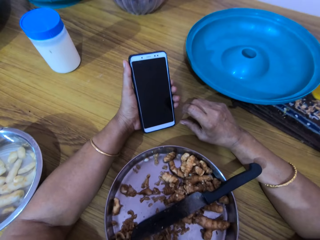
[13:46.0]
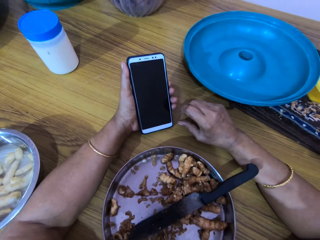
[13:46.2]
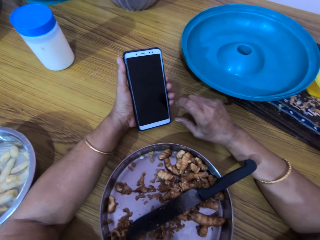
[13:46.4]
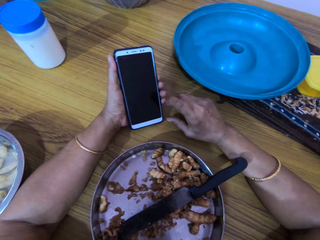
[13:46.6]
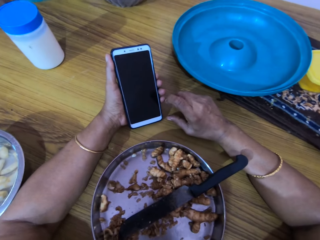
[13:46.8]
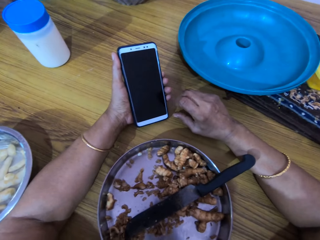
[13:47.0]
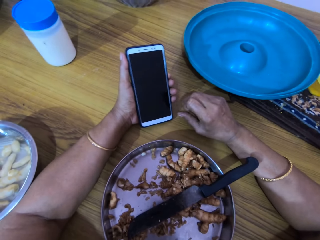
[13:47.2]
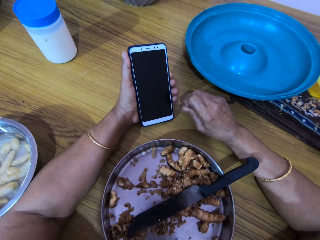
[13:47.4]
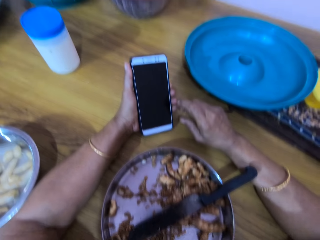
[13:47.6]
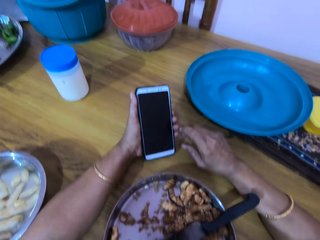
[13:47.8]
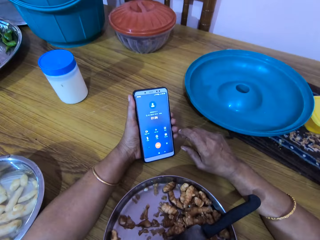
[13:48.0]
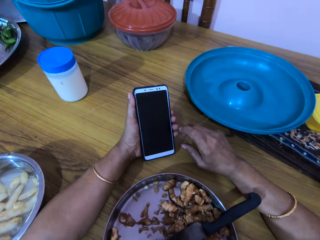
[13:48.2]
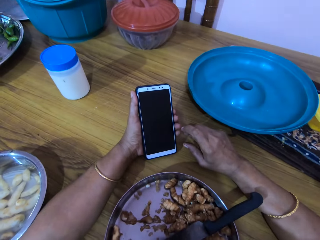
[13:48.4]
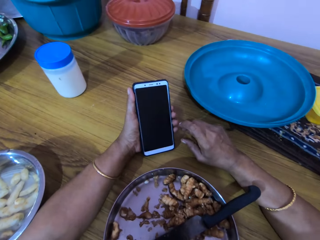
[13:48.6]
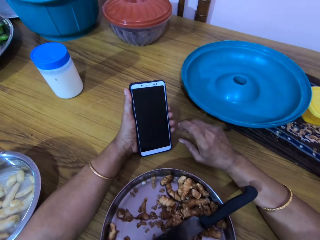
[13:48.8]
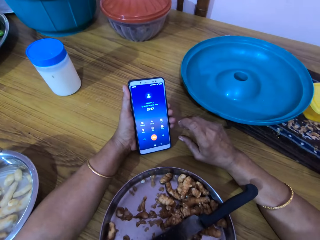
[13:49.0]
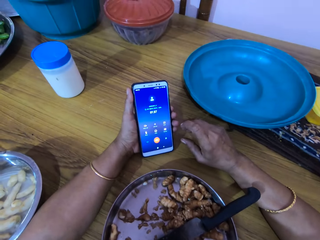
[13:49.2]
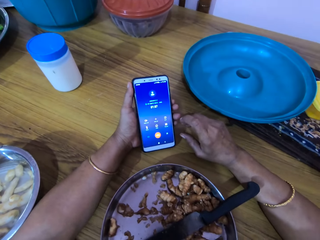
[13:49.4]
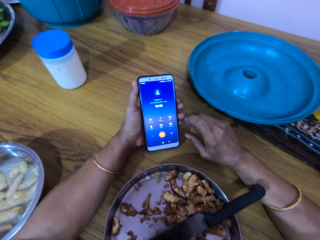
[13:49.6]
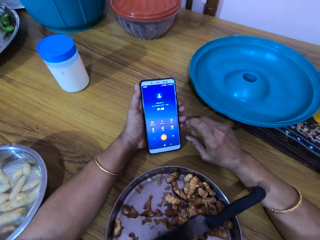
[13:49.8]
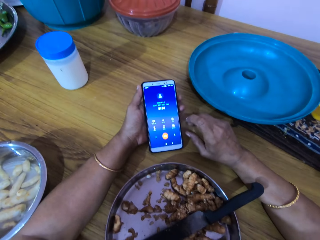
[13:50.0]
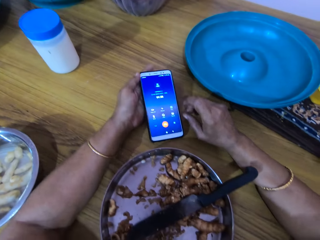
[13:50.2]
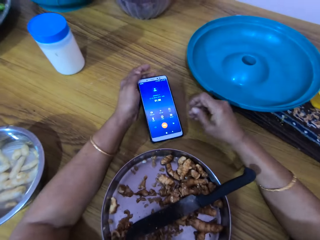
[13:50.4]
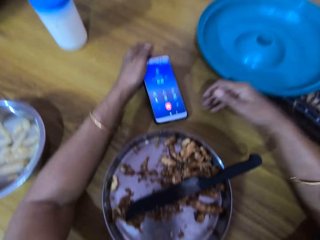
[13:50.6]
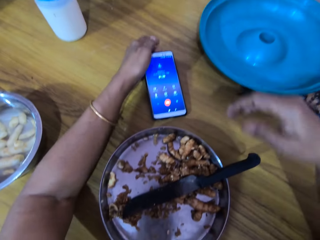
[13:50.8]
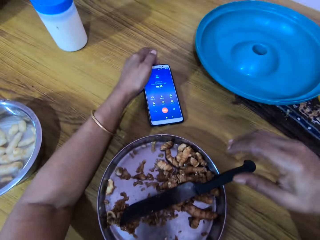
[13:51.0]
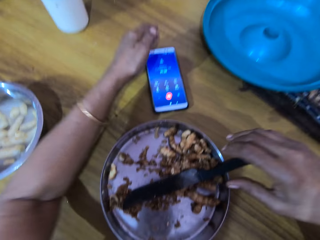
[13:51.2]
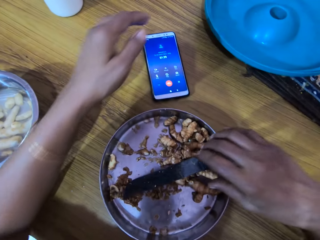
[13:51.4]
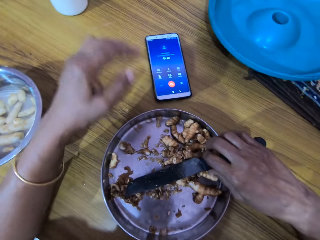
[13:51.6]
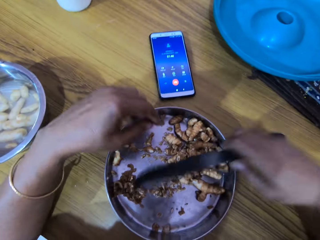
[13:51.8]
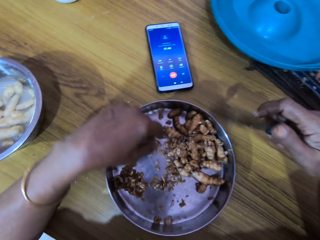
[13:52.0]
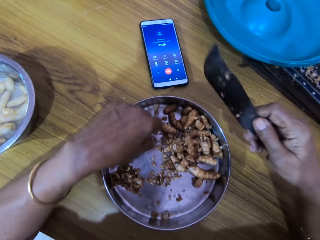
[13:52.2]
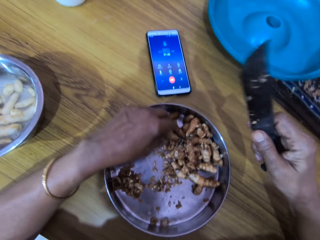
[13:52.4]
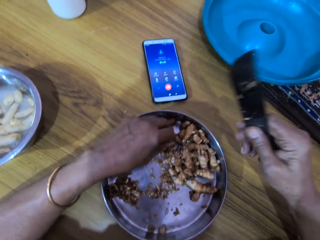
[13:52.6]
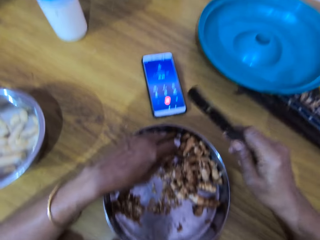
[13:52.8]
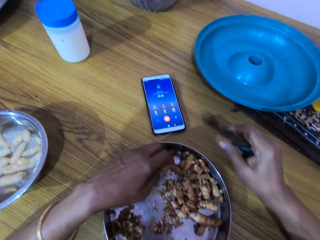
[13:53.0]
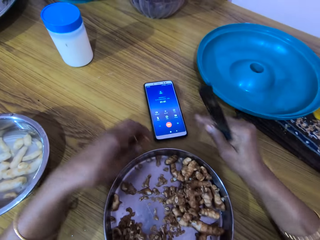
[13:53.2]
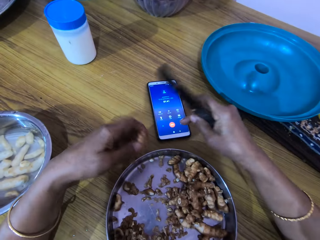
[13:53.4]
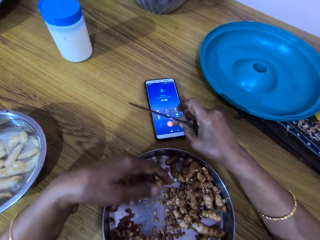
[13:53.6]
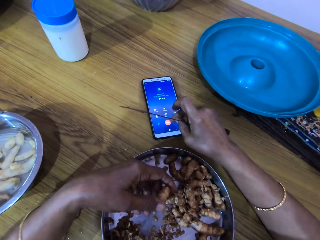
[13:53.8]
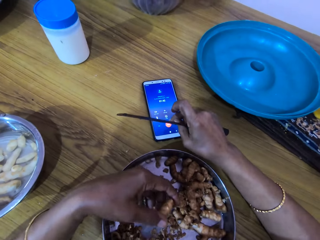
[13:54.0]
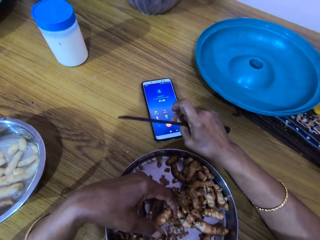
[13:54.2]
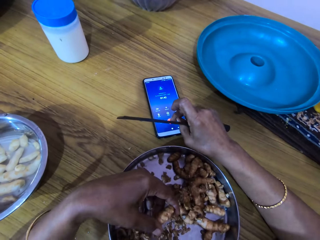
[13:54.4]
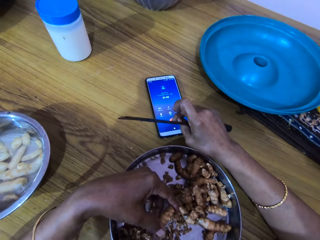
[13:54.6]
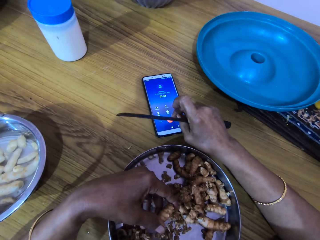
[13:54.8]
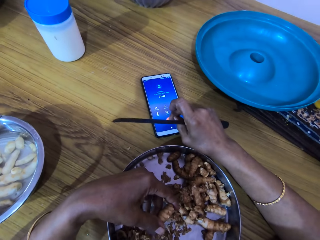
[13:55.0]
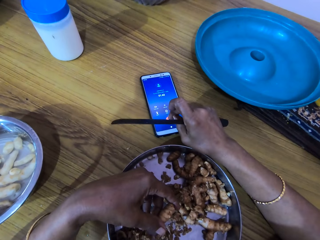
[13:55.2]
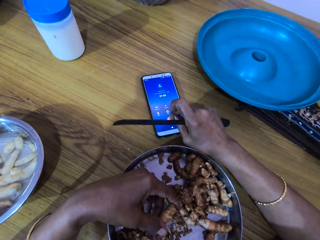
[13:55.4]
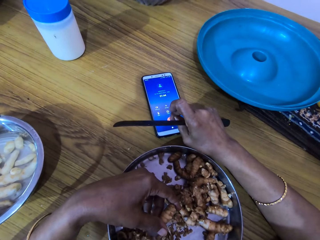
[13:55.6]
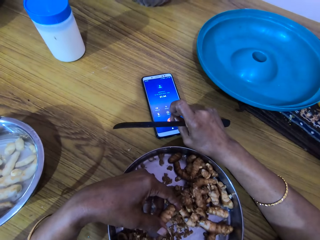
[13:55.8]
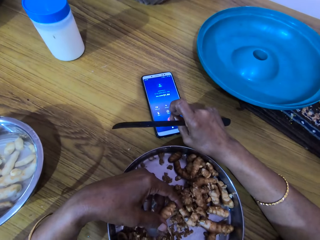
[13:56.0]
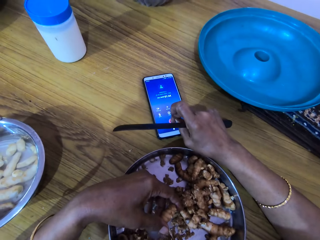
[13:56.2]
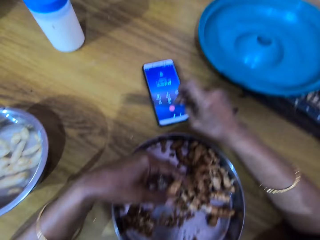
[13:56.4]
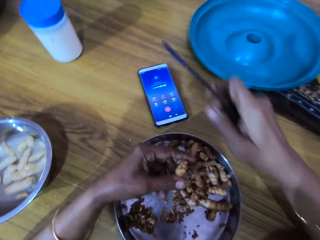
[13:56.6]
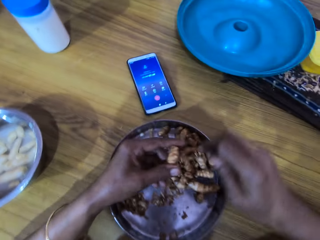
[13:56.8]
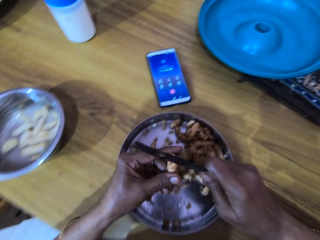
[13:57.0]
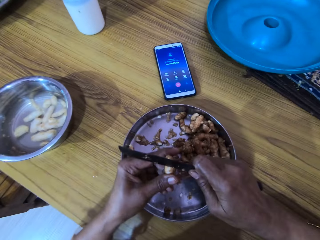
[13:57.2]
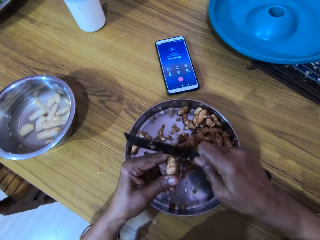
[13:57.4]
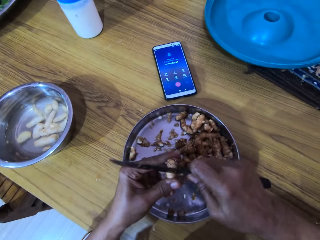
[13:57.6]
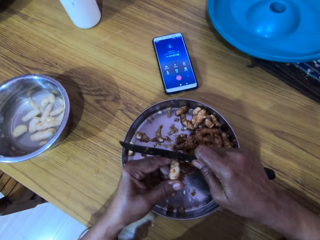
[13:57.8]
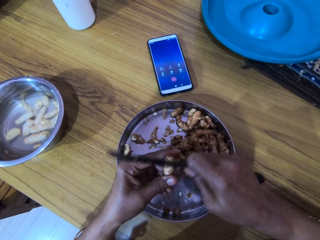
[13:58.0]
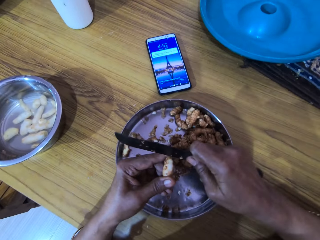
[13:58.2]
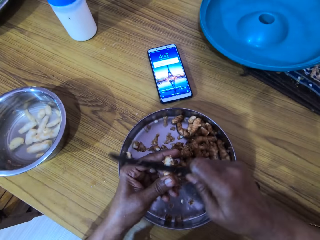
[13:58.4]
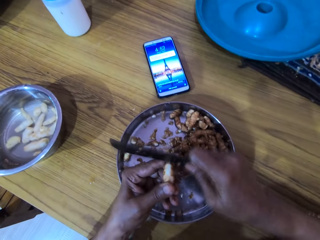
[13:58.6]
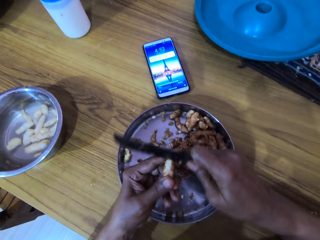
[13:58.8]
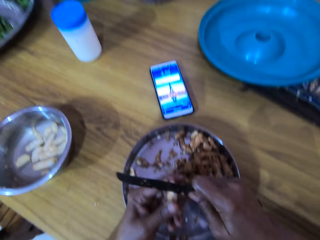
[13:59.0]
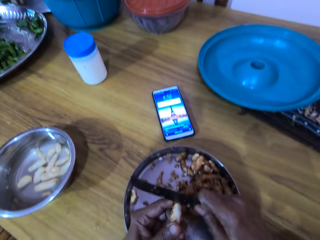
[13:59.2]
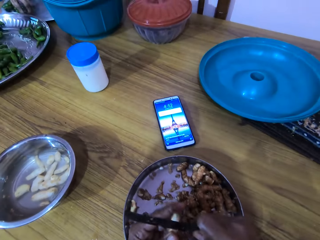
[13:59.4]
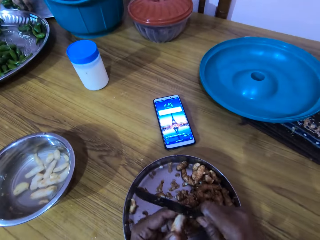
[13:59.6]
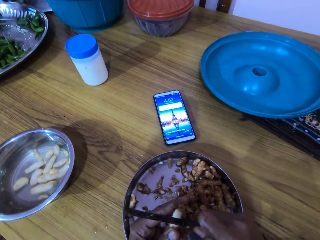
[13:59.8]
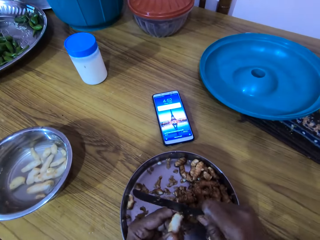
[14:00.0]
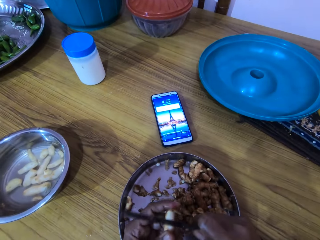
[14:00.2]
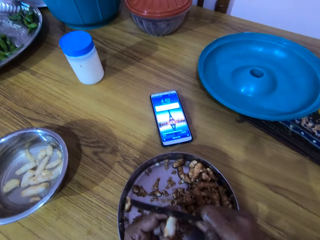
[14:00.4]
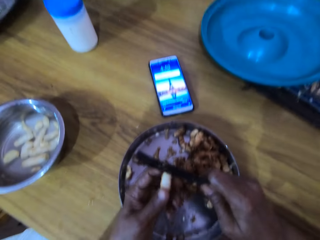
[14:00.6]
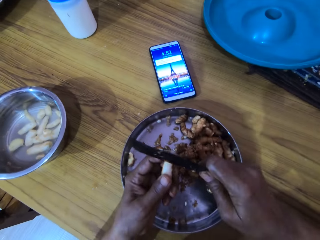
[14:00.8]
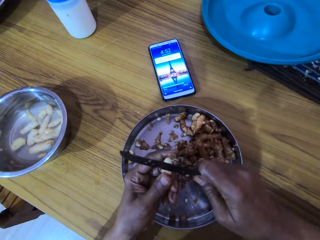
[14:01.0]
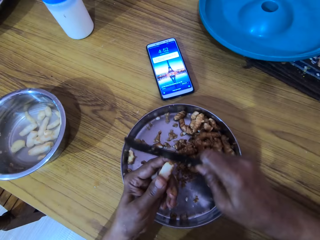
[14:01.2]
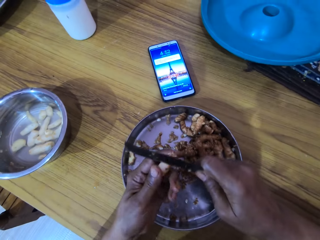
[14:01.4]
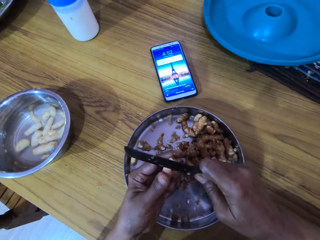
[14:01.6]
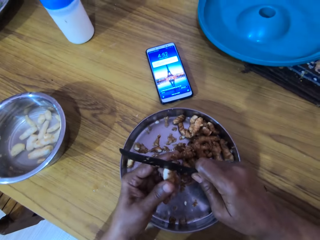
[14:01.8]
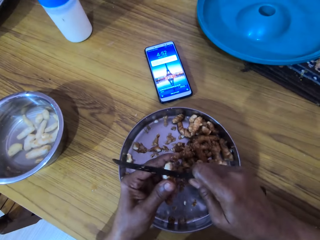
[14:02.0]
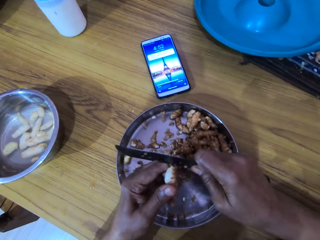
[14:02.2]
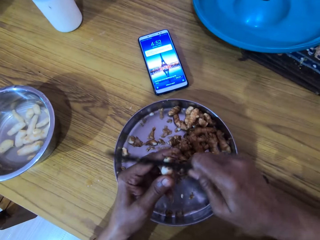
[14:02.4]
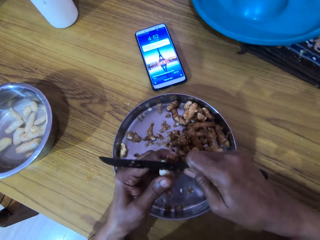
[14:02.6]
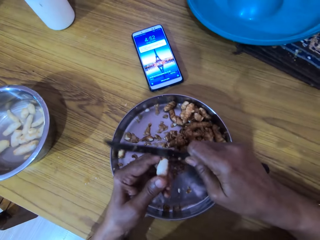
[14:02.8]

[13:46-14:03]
The camera wearer uses the phone. She drops the phone on a table with her left hand. She picks up a knife from a bowl with her right hand. She picks up ginger from the bowl with her left hand. She operates the phone with her right hand. She peels the ginger in her left hand with the knife in her right hand. She converses with a woman.

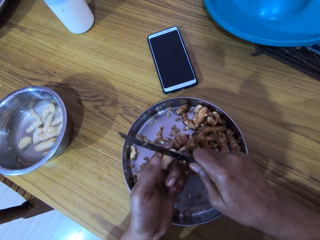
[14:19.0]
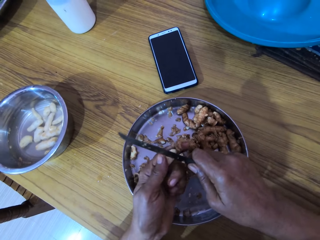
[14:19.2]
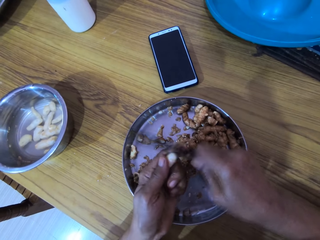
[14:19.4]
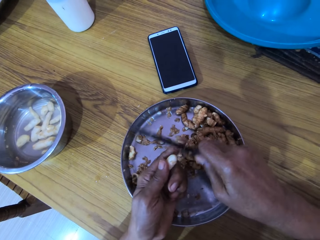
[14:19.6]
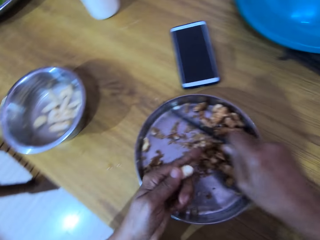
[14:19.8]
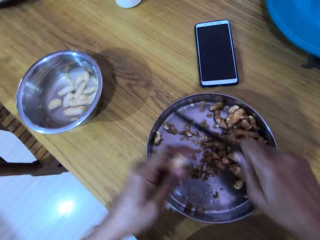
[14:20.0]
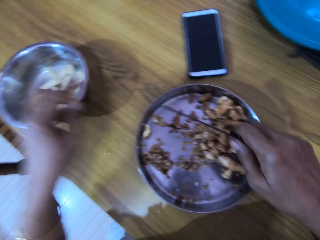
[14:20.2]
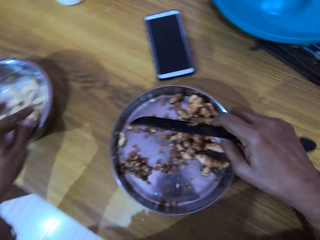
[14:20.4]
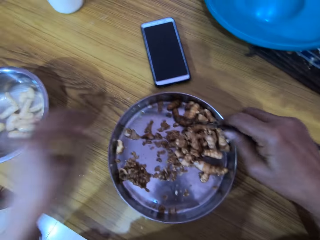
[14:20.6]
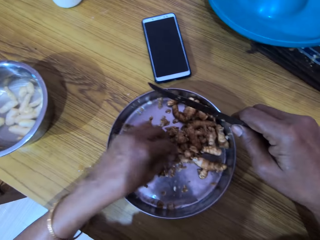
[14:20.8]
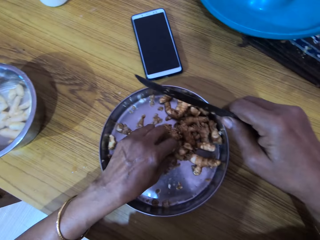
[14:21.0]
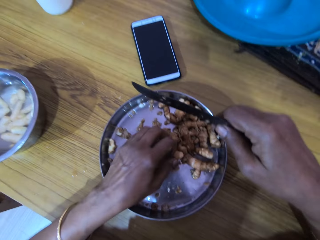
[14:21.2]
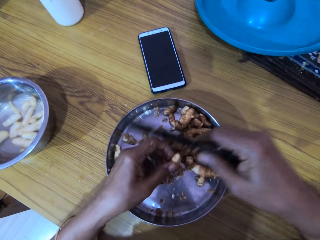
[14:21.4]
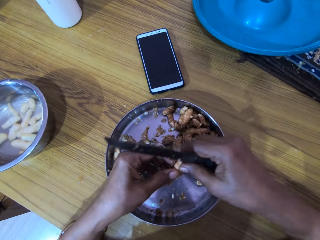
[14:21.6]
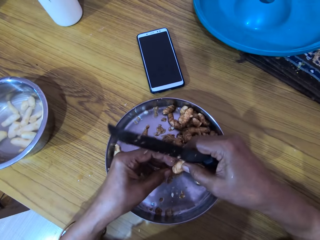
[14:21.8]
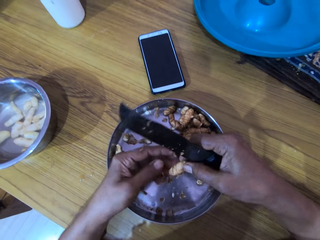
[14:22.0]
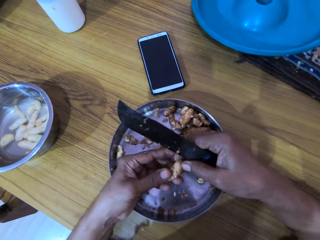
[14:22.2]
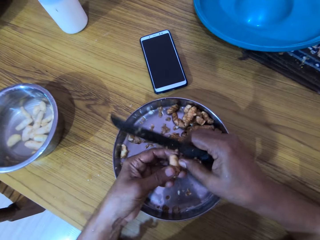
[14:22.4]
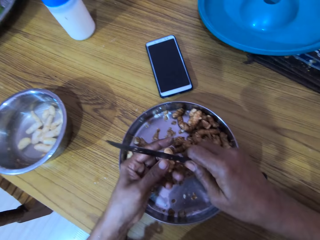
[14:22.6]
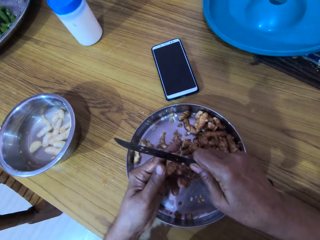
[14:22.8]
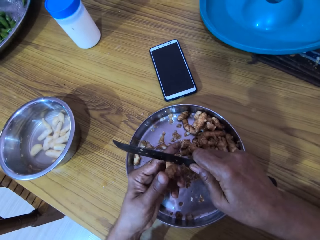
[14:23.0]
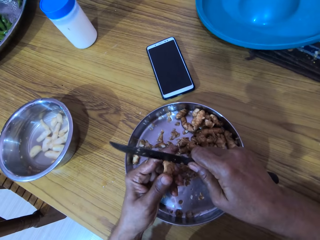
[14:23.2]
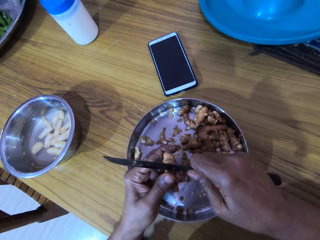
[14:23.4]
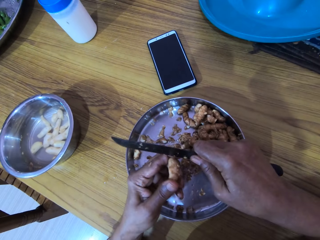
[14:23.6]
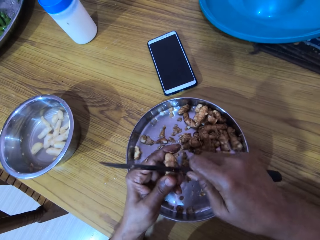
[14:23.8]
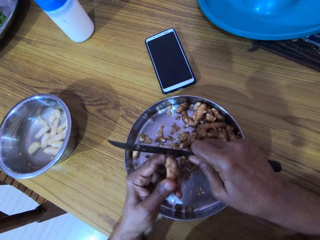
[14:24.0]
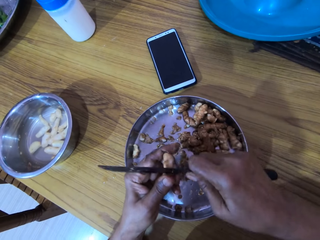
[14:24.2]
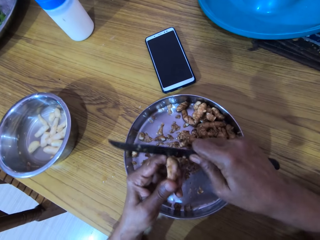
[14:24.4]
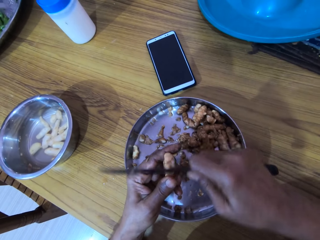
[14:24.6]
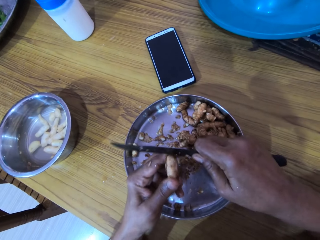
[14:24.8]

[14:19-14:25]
The camera wearer drops the ginger into a bowl with her left hand. She picks up the ginger from the bowl with her left hand. She holds the ginger with both hands. She lifts her right hand from the ginger. She peels the ginger in her left hand with the knife in her right hand.
